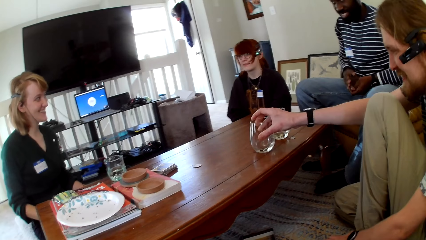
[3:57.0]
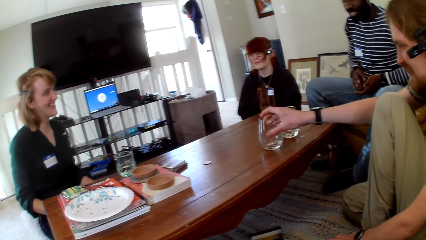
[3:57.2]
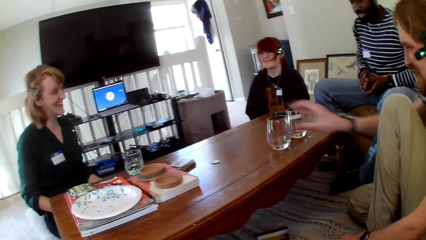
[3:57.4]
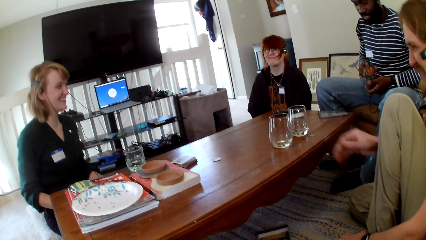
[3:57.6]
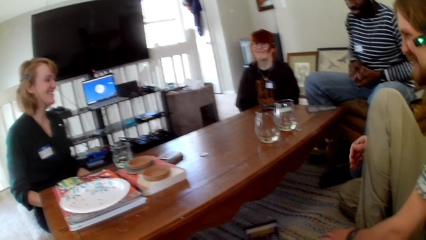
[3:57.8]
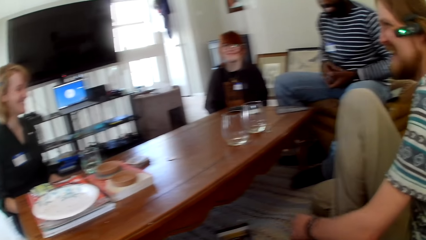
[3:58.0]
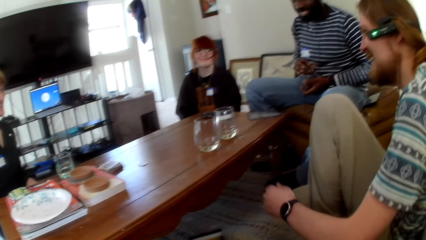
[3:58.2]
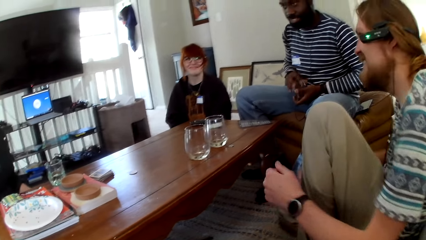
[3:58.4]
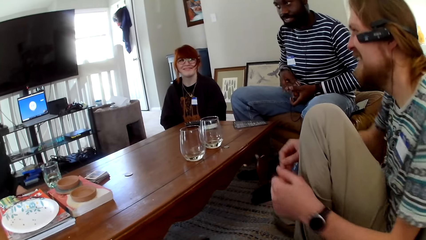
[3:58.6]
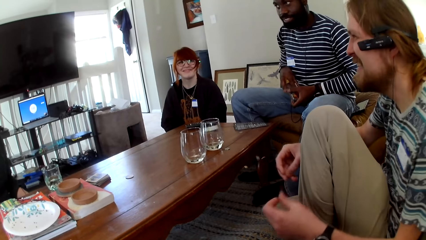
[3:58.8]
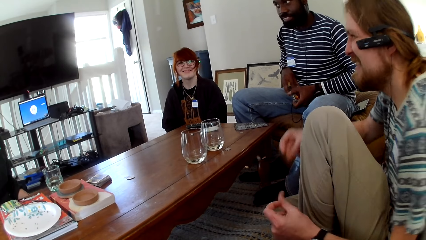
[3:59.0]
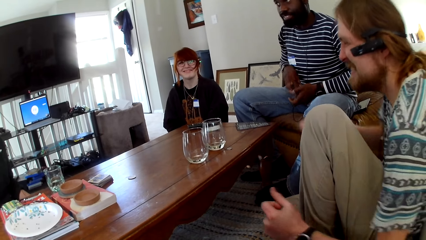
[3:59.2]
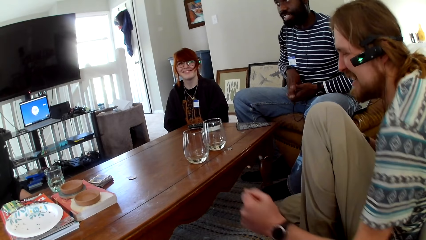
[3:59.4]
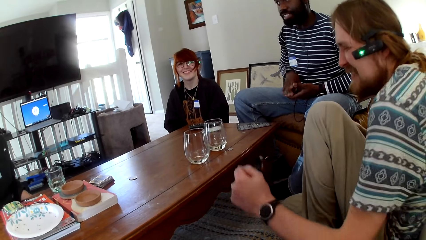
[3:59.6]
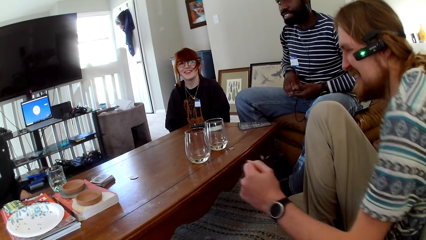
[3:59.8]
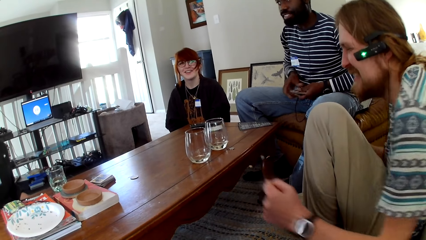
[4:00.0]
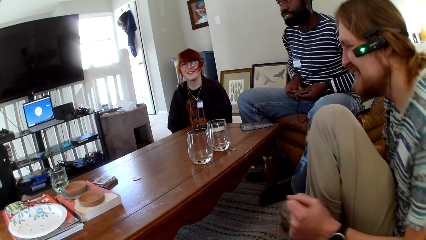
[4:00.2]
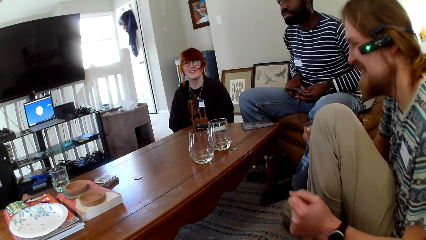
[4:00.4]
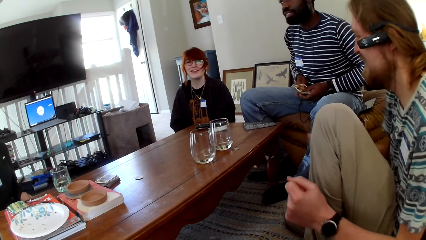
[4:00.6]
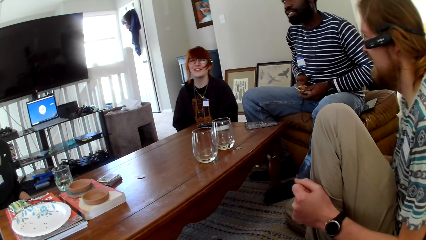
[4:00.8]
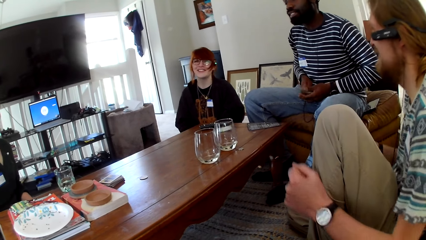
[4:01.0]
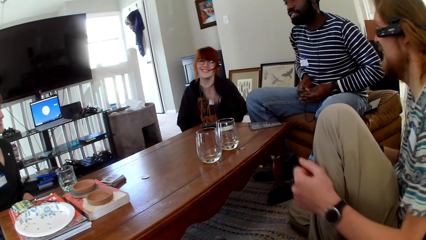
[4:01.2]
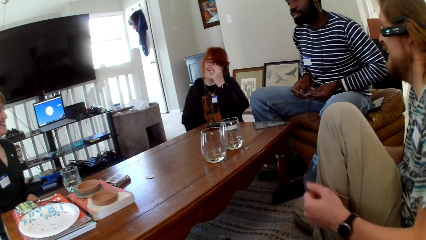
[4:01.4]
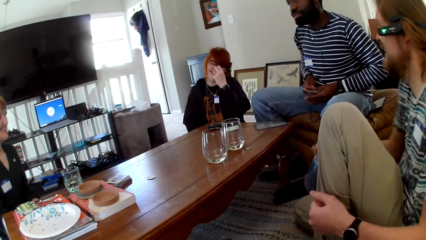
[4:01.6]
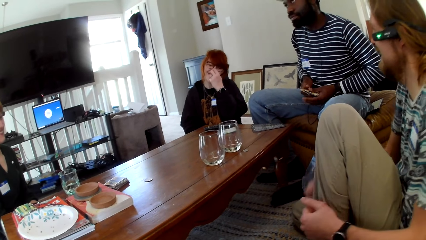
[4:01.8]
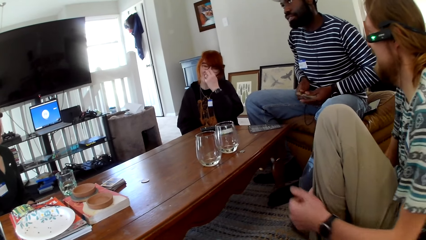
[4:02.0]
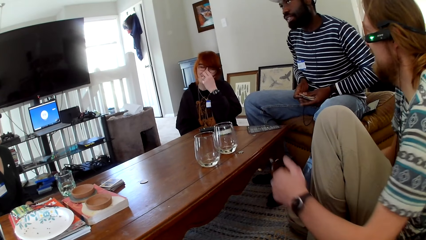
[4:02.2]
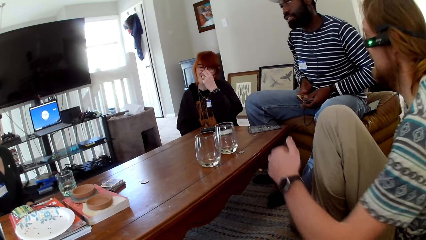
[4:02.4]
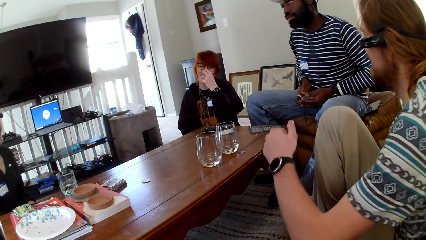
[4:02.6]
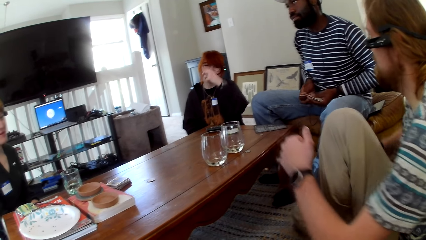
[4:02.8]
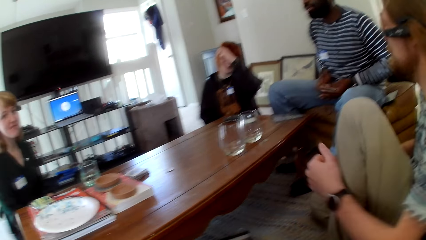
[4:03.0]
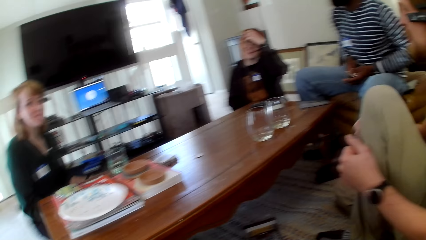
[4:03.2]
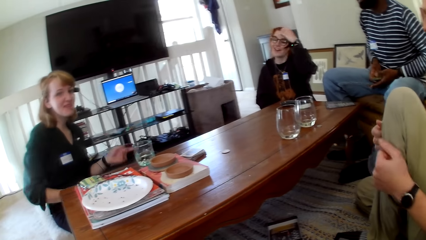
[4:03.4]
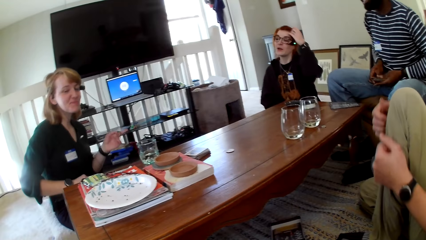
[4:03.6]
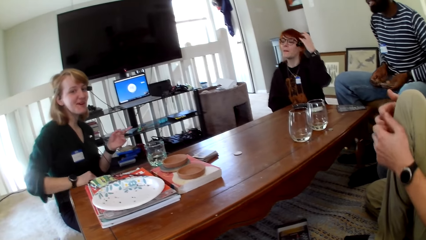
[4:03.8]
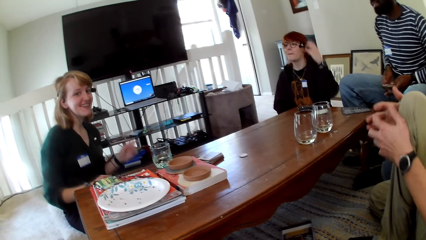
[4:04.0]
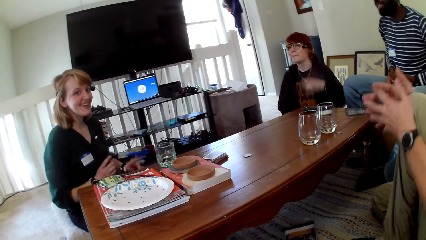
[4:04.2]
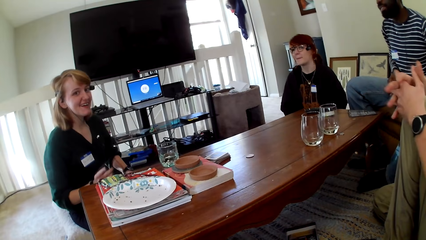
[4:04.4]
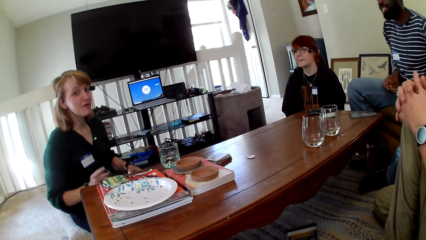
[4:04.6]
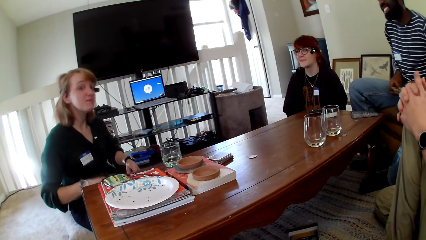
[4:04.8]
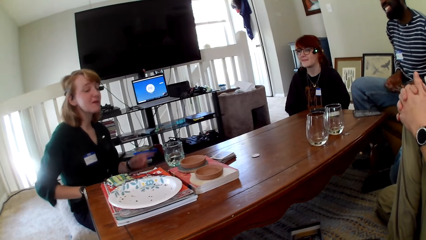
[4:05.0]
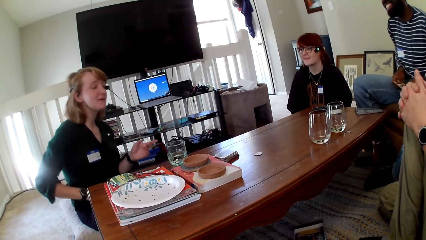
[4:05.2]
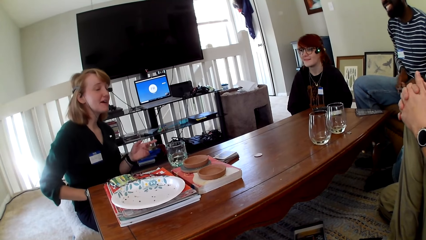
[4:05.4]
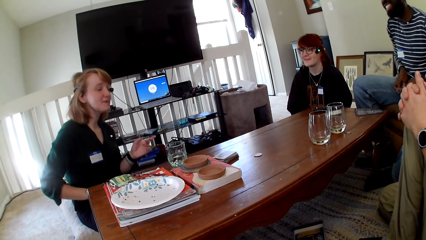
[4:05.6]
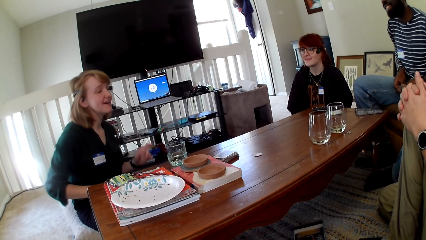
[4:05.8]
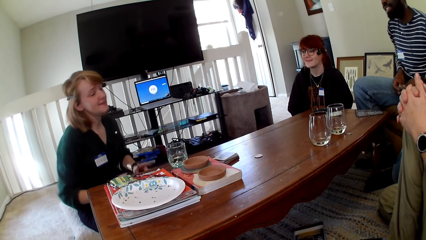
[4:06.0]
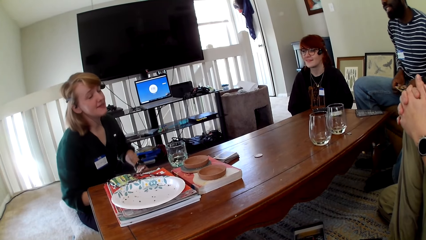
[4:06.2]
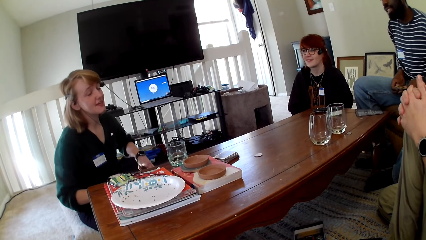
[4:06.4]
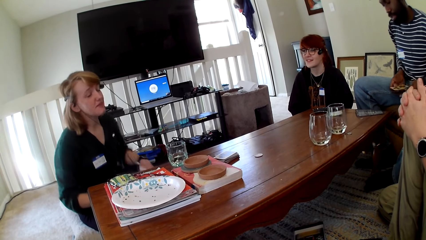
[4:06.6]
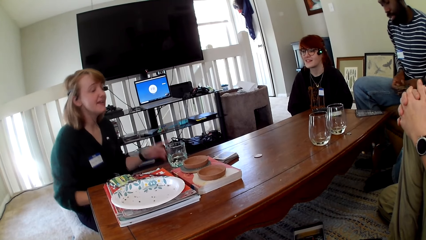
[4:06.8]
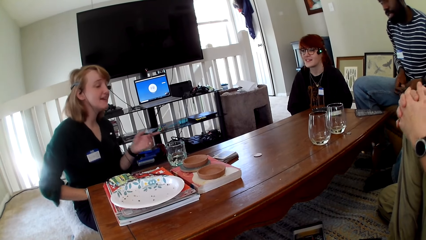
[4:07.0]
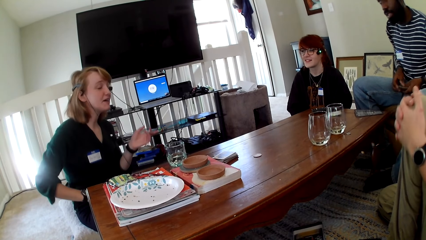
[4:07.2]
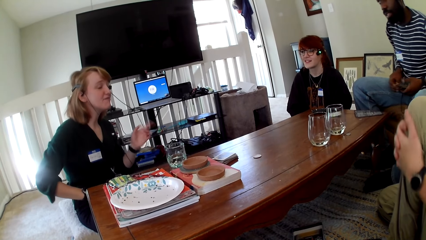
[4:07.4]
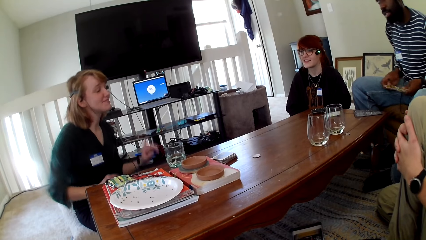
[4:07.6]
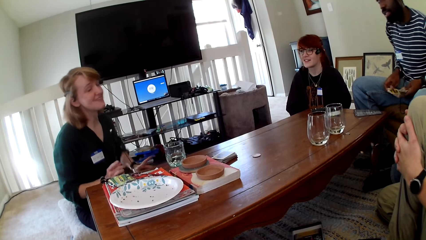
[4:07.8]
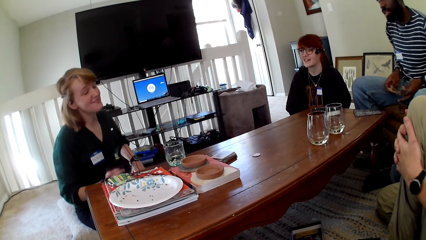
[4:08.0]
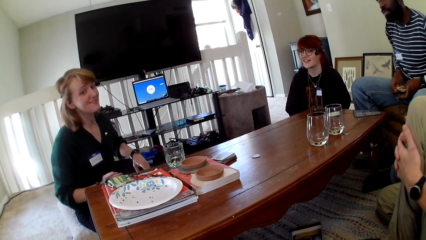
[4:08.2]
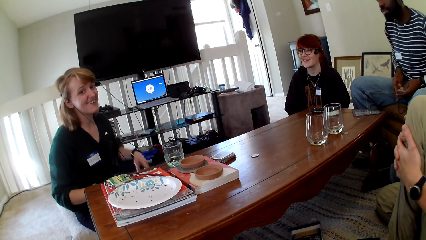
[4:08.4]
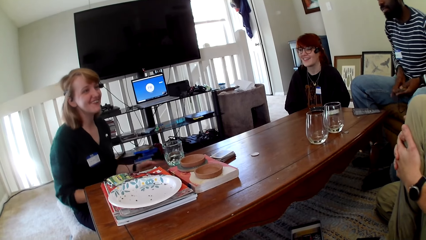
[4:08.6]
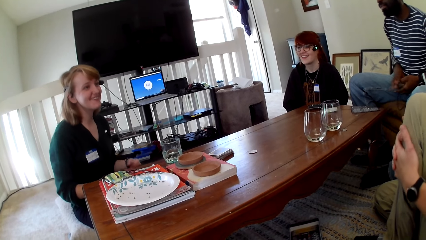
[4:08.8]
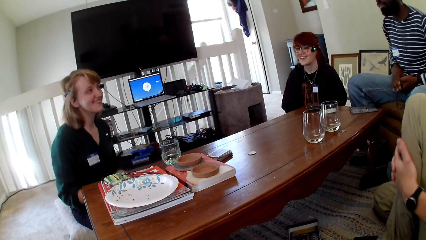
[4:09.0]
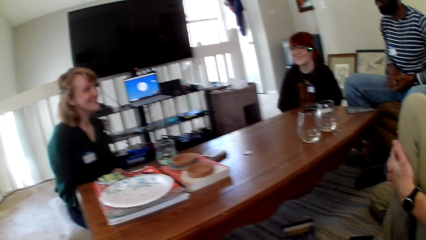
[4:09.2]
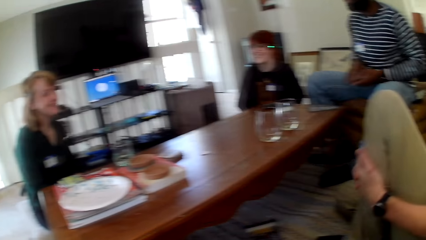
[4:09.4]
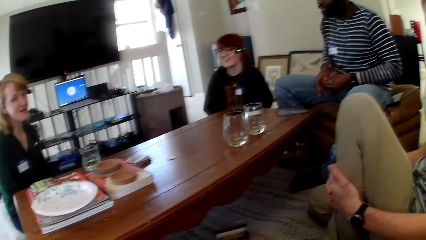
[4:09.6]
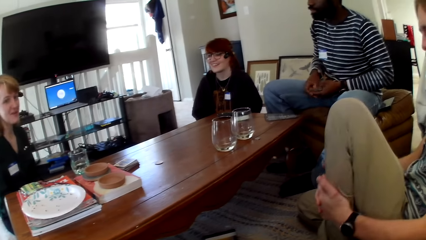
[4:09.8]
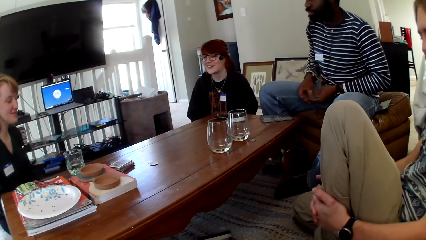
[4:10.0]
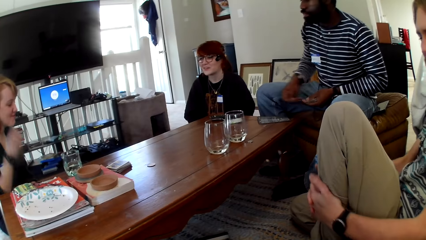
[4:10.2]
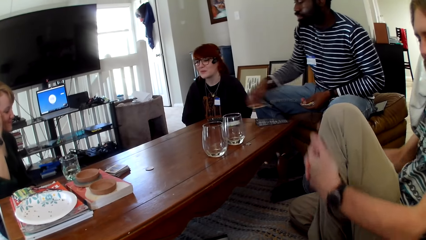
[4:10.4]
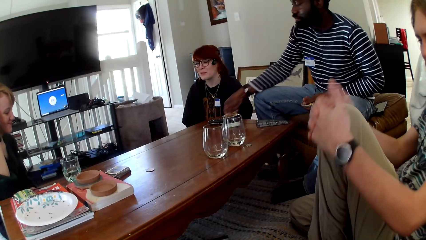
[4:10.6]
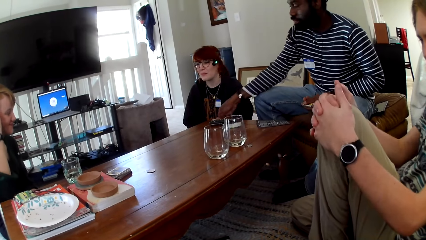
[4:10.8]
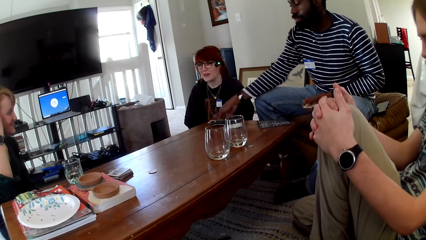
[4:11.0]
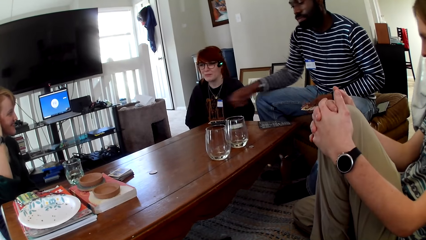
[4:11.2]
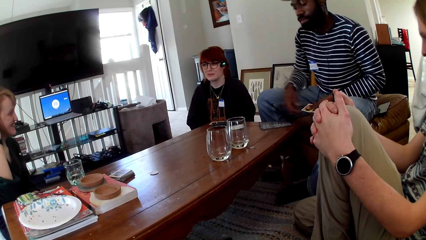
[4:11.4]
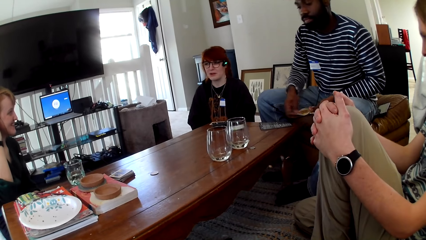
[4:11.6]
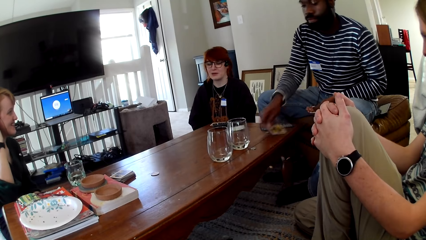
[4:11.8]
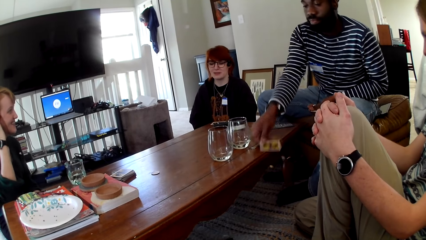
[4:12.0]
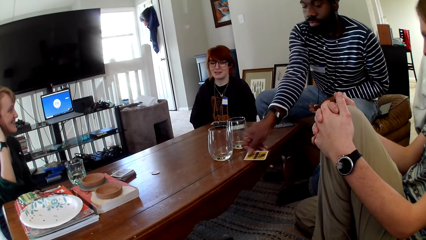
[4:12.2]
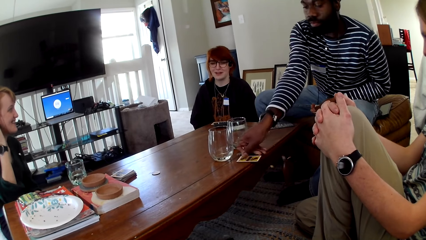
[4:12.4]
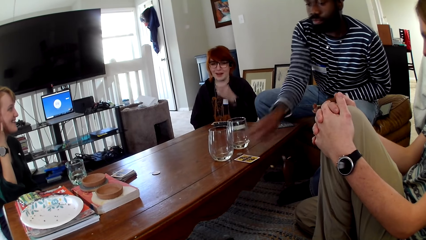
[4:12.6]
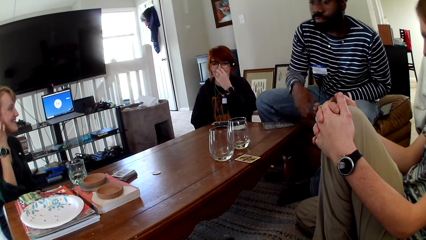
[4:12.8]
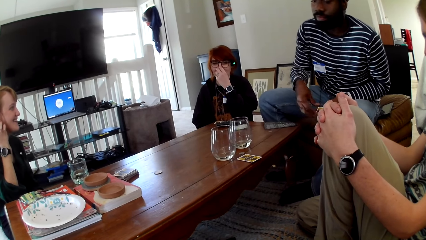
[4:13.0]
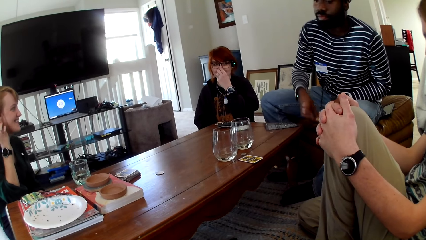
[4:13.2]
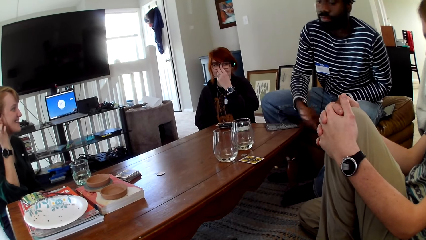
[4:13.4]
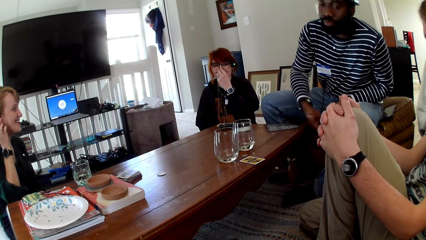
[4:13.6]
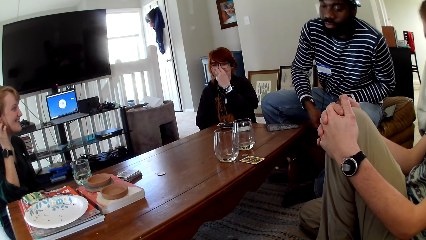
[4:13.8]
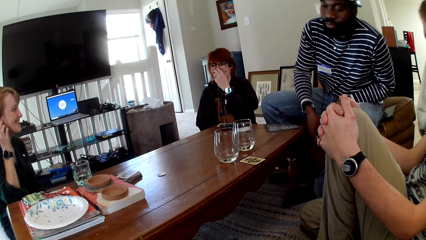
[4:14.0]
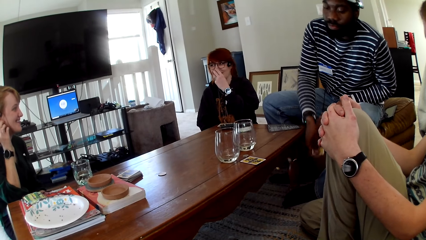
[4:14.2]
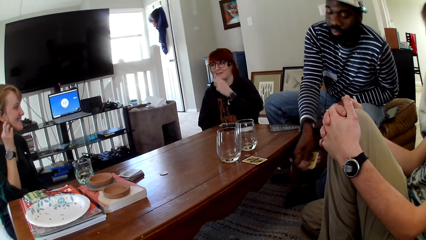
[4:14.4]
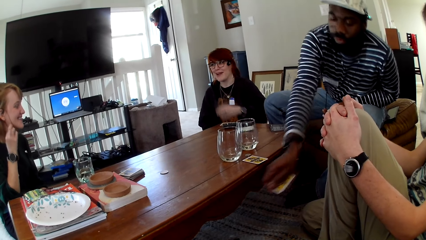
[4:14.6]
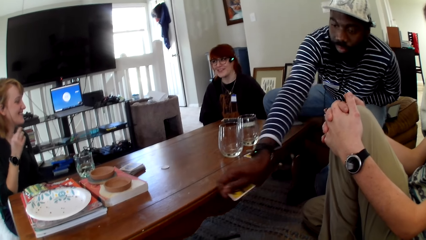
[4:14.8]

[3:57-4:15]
A man puts the glass on the table. The man dances. A woman scratches her nose. Another woman dances. The man holds his leg. The other woman dances. Another man distributes the cards. A person touches the card.
